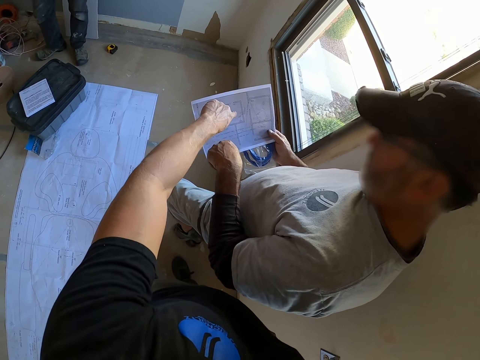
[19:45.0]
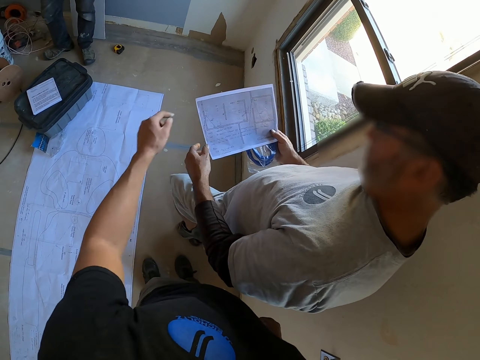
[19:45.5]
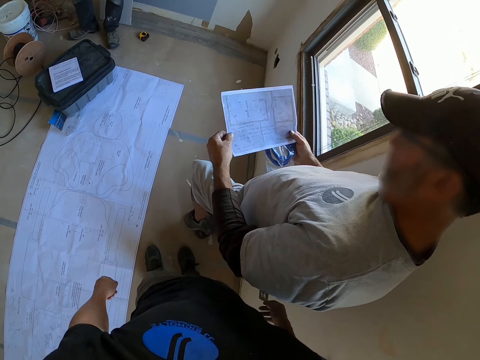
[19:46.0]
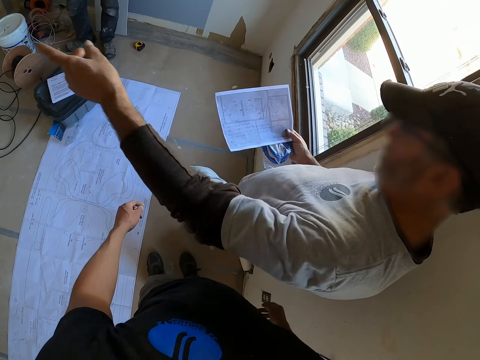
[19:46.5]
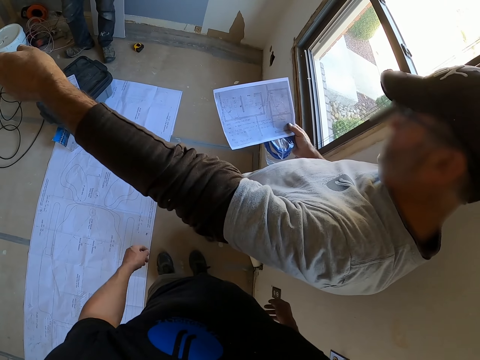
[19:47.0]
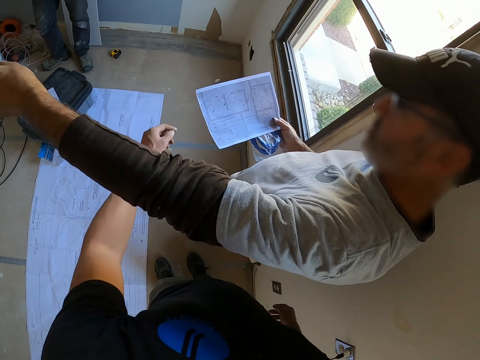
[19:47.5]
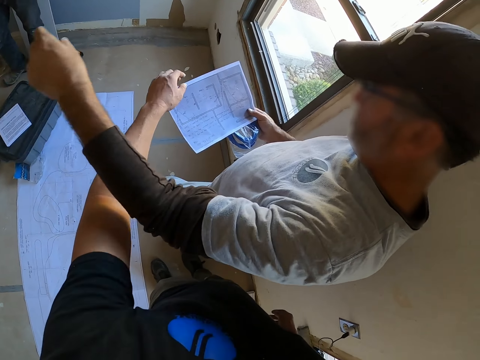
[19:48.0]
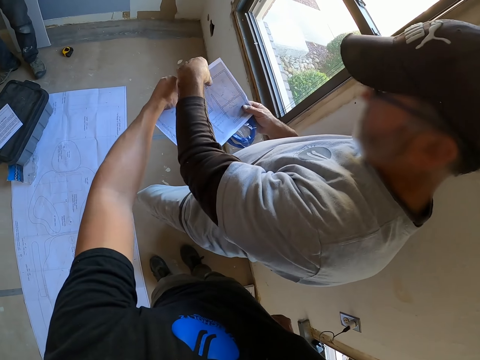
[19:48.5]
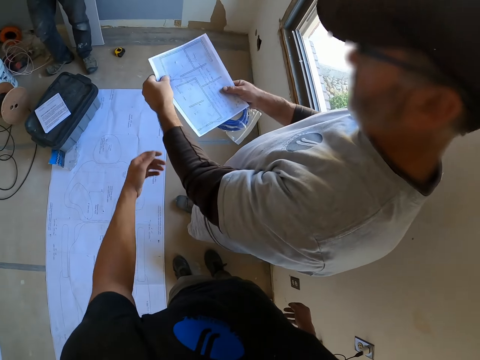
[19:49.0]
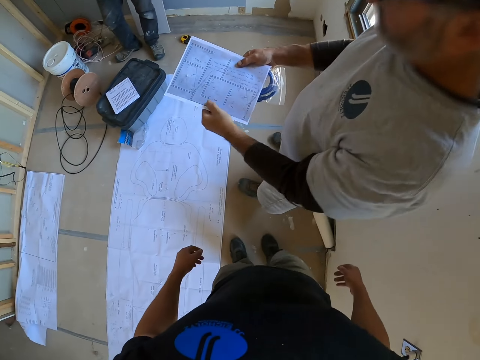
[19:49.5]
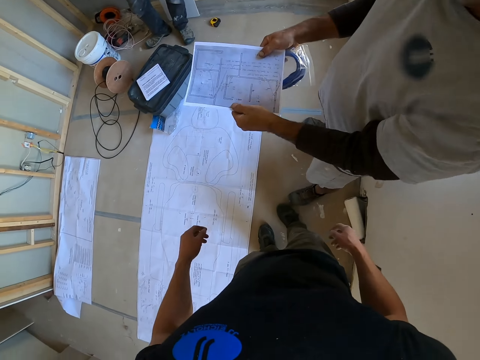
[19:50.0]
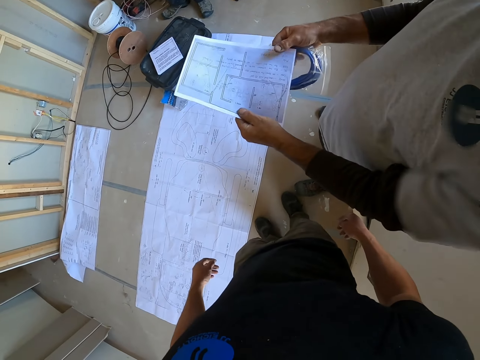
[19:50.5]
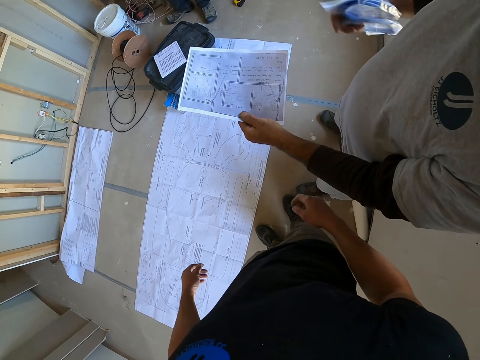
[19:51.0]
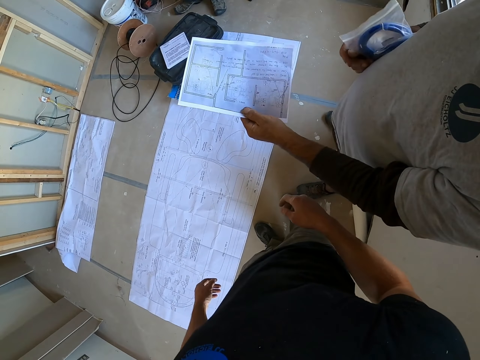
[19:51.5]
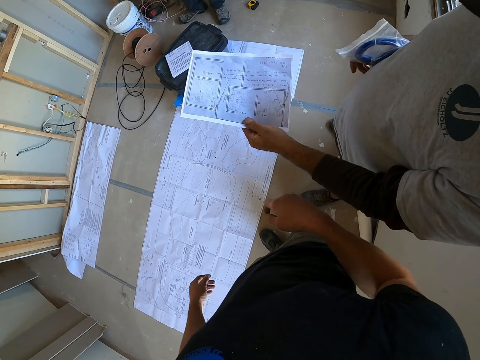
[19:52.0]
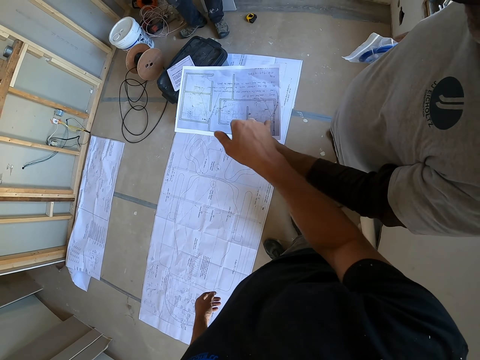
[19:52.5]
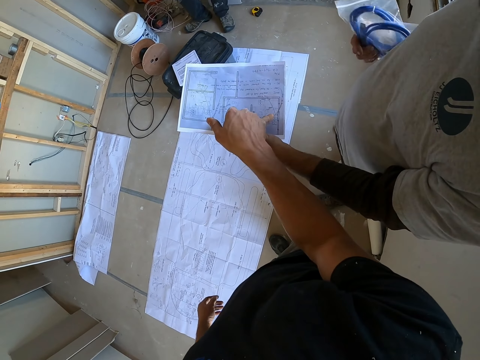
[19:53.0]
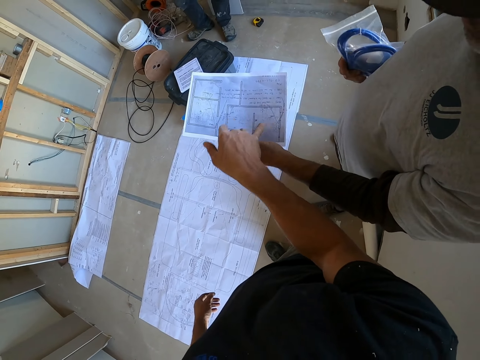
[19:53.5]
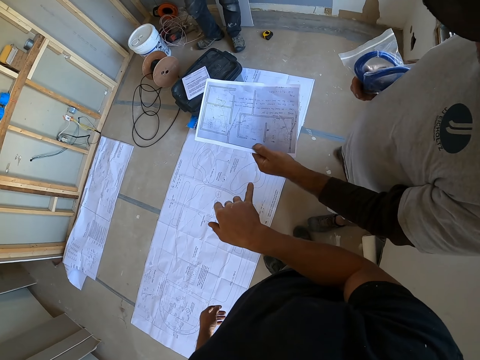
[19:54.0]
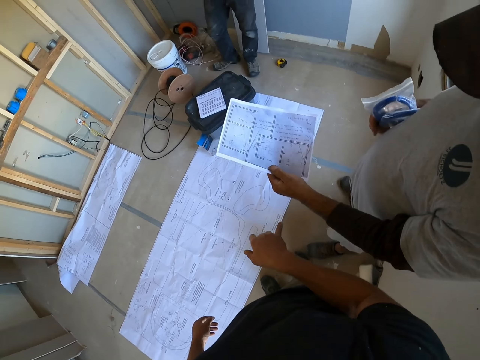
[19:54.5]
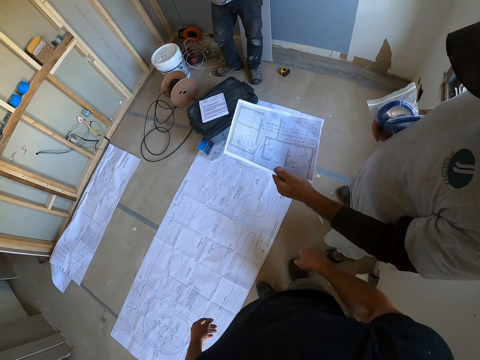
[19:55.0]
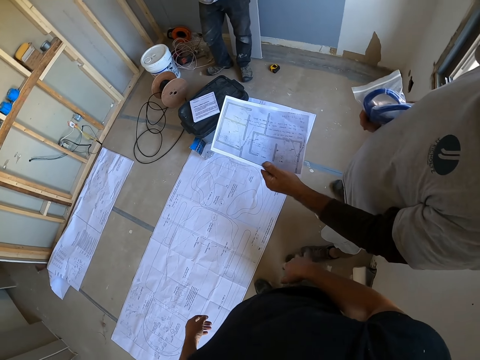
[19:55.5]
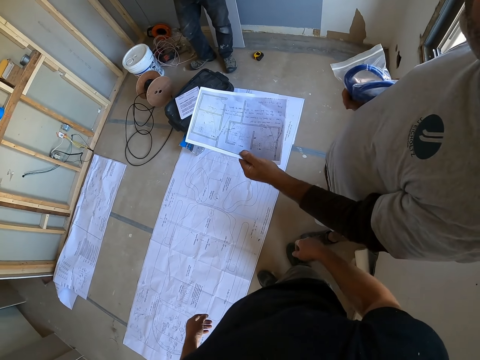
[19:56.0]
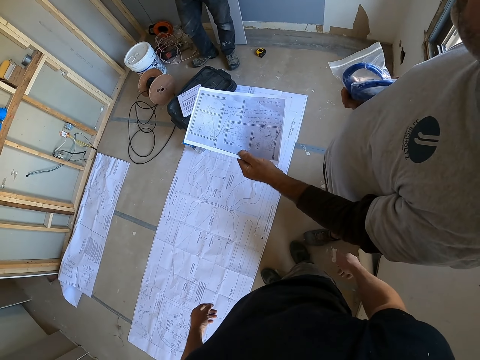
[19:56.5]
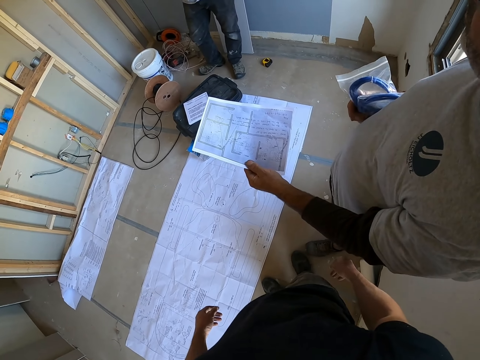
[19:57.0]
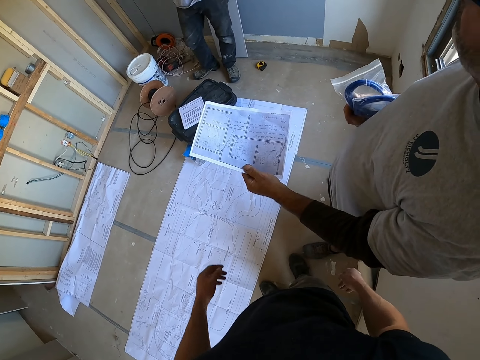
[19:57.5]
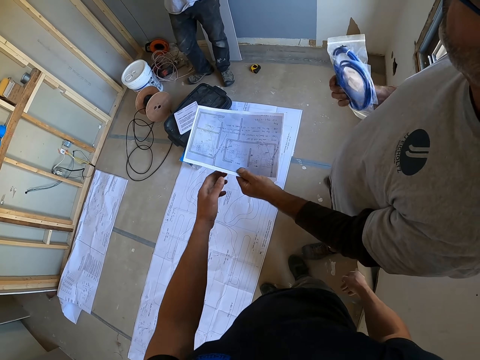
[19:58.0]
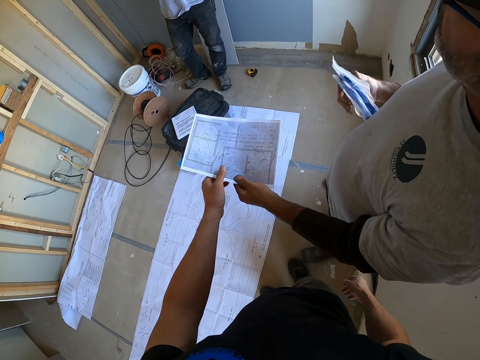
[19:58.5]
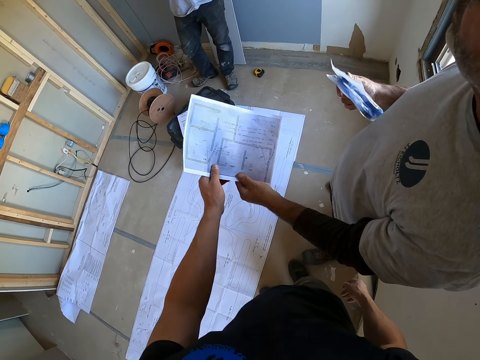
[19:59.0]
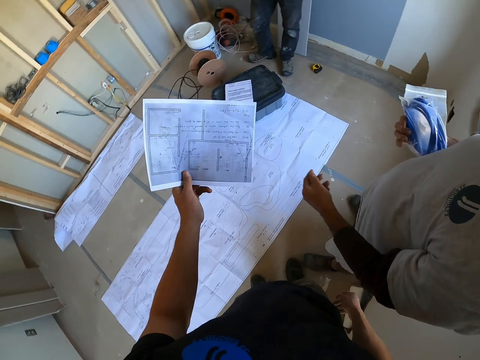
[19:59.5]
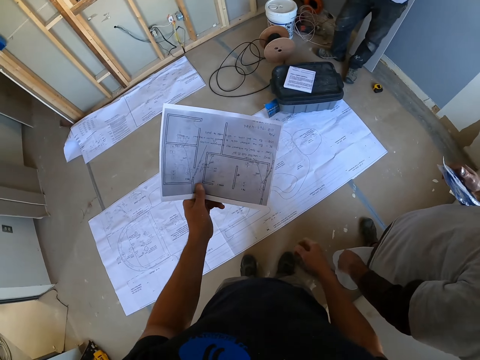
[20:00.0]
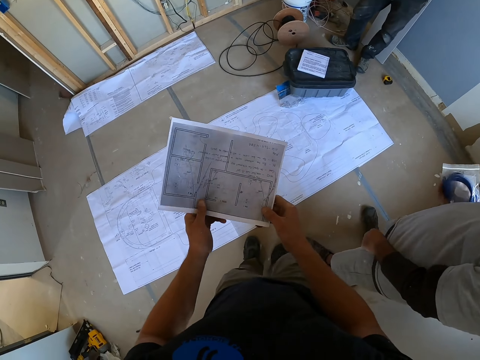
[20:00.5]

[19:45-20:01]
The camera wearer shows something on a paper to a man. They remove the hand from the paper. The man flaps the hand. The man points at the wall. The camera wearer touches the paper. They hold the paper. The man turns around the paper. The camera wearer removes the hand from the paper. They point at the paper. They show something on the paper to the man. They remove the hand from the paper. They take the paper from the man.

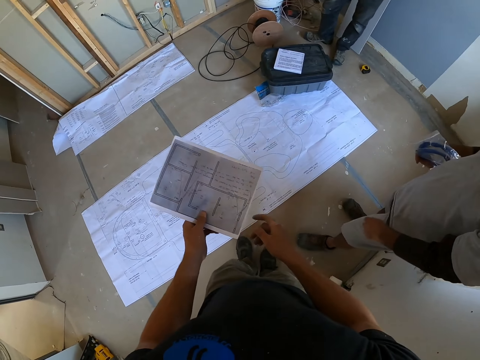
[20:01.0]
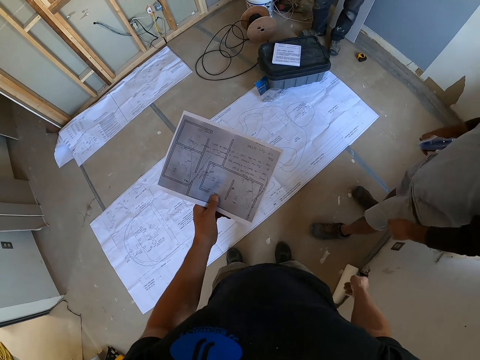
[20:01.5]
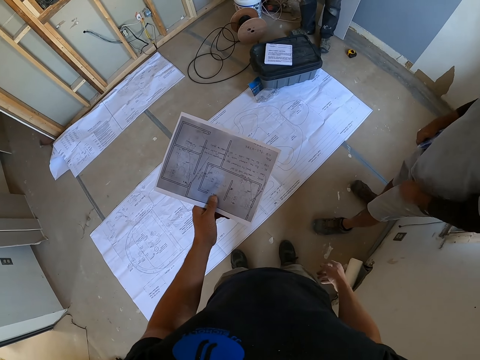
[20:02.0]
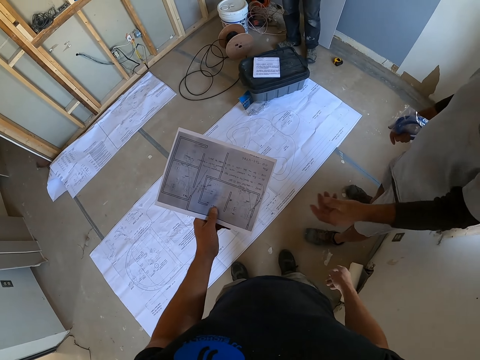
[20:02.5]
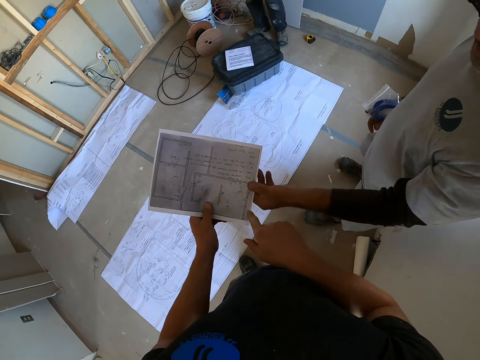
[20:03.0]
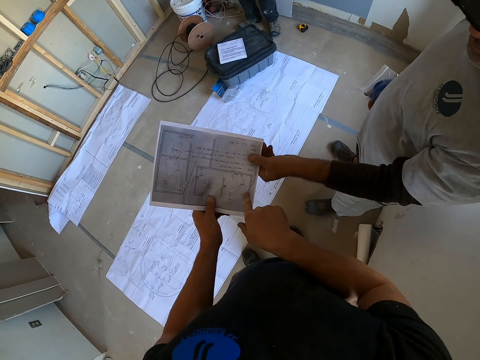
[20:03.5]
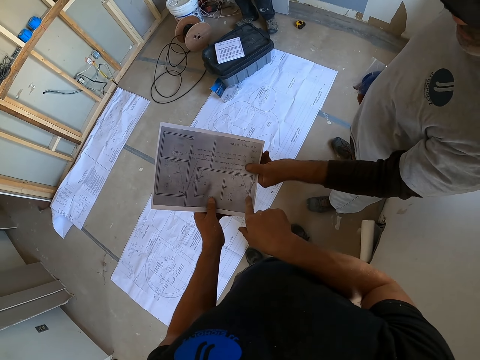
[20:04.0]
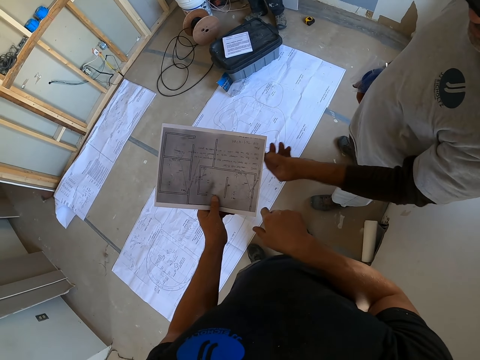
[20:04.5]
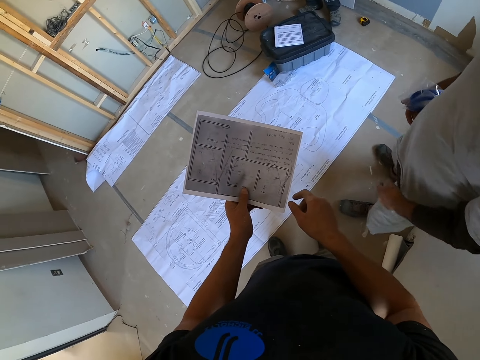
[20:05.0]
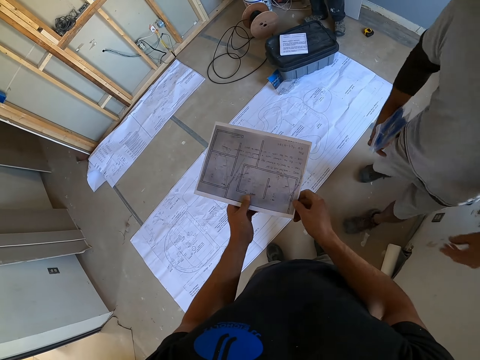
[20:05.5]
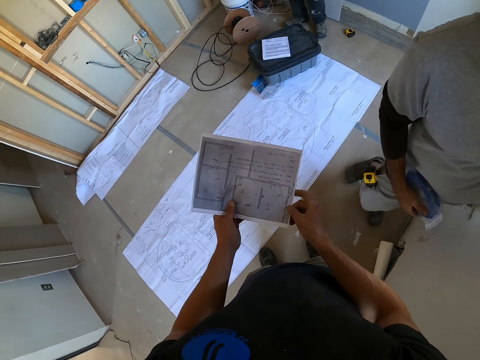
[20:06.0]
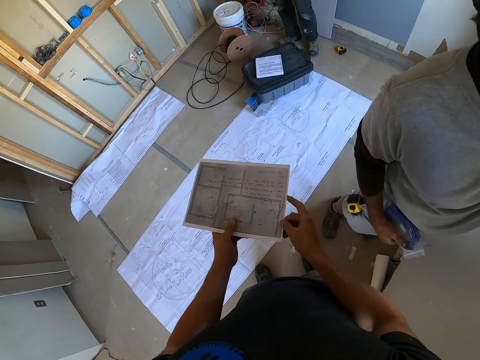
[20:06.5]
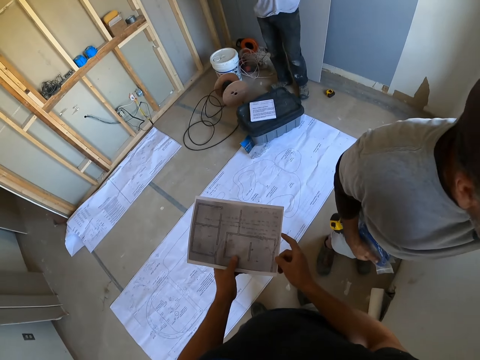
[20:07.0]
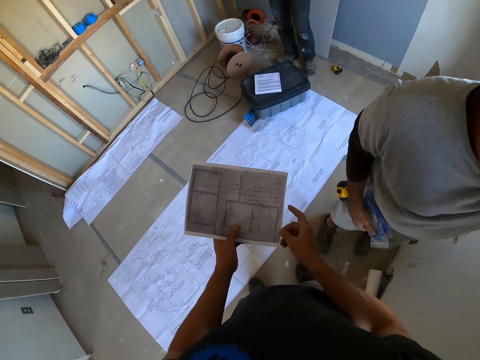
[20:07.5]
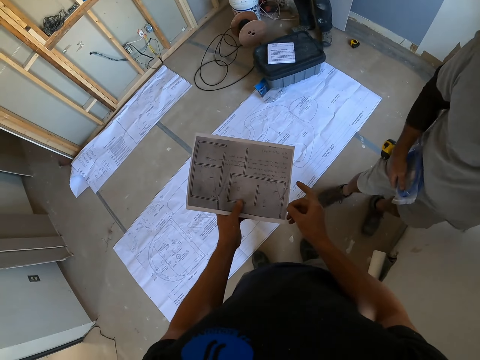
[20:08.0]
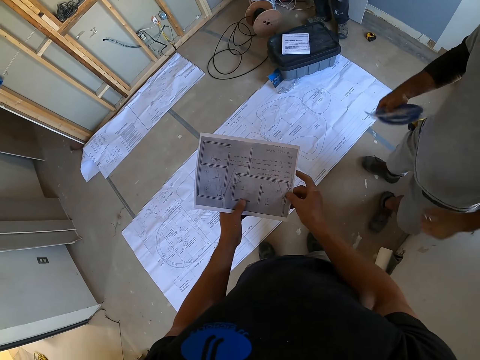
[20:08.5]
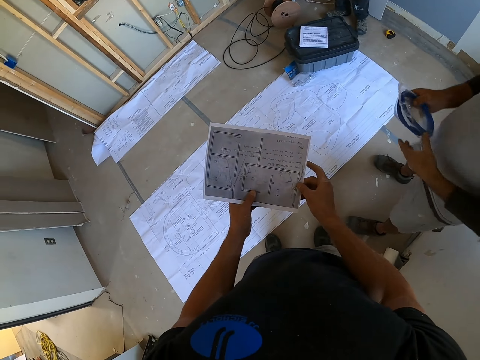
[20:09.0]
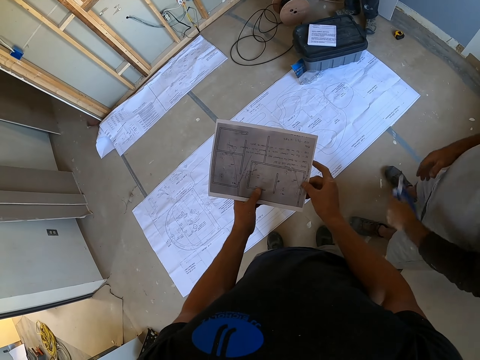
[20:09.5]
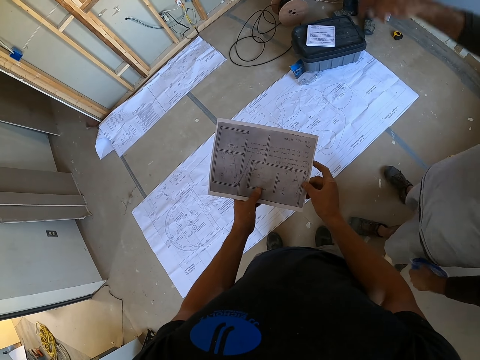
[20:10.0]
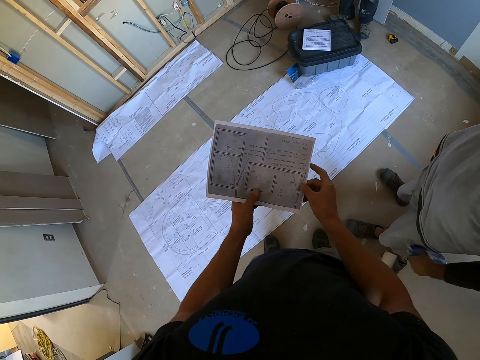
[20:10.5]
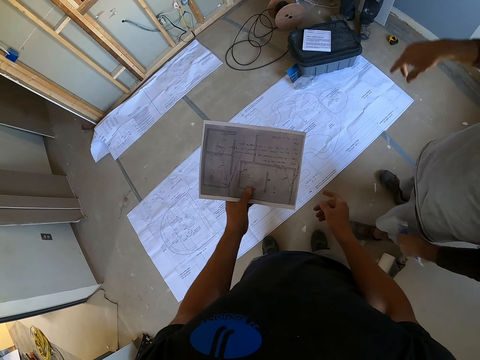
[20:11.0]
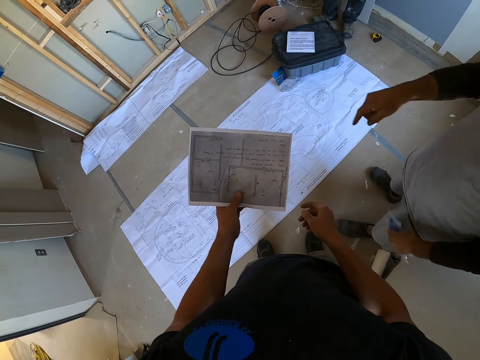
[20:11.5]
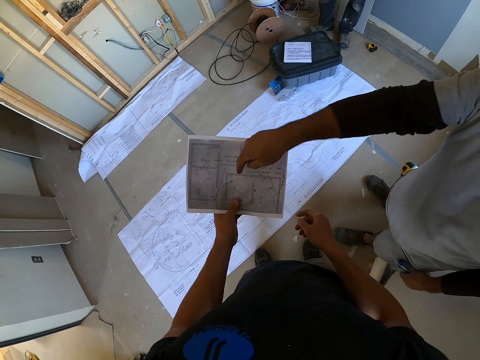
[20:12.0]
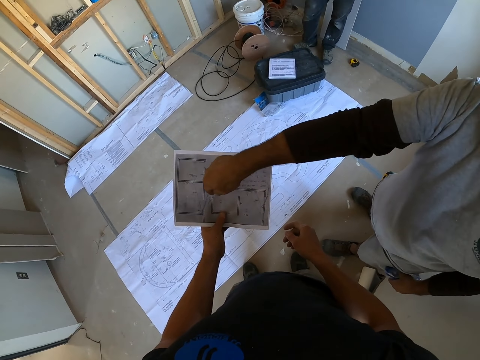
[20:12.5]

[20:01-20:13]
The camera wearer looks at the paper. They show something on the paper to a man. The man holds the paper. The camera wearer holds the paper with both hands. They look at the paper. The man points at the paper.
